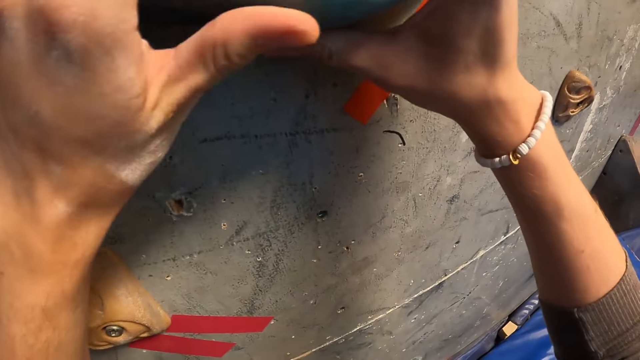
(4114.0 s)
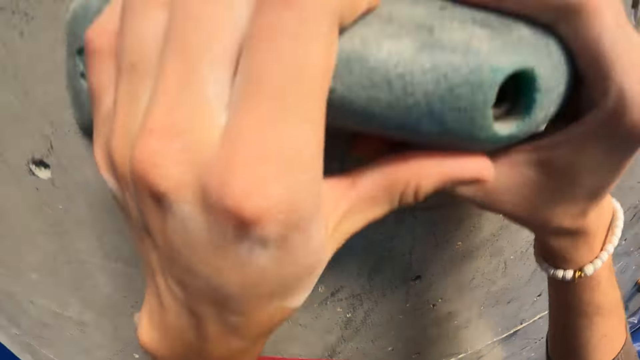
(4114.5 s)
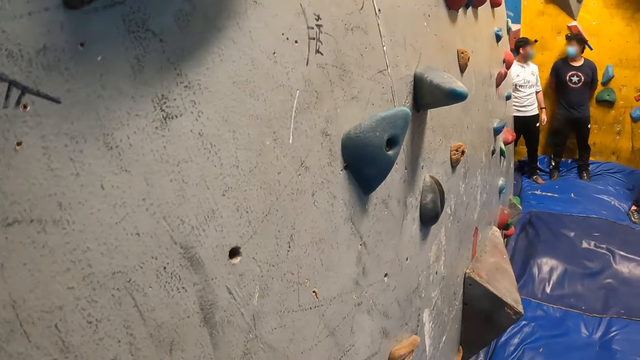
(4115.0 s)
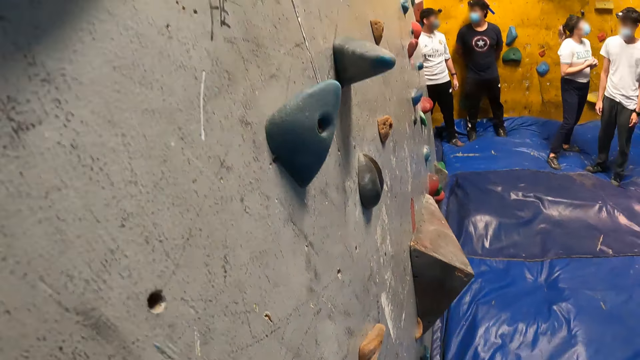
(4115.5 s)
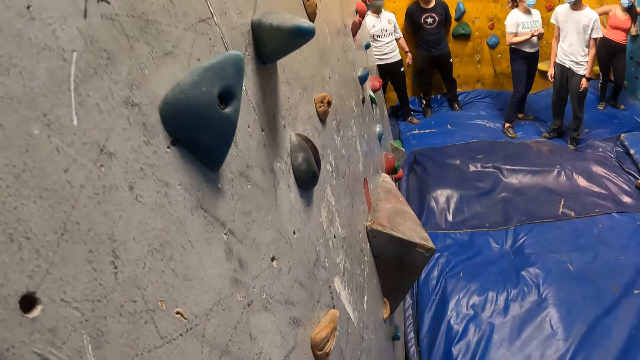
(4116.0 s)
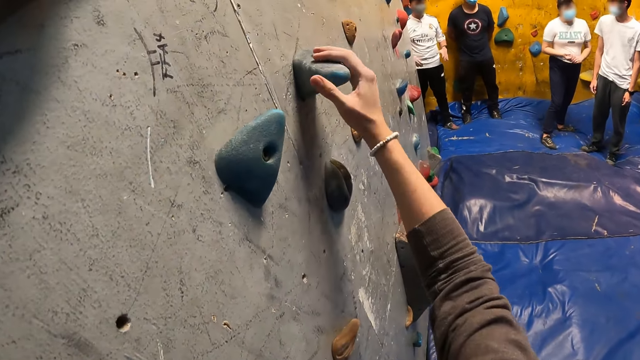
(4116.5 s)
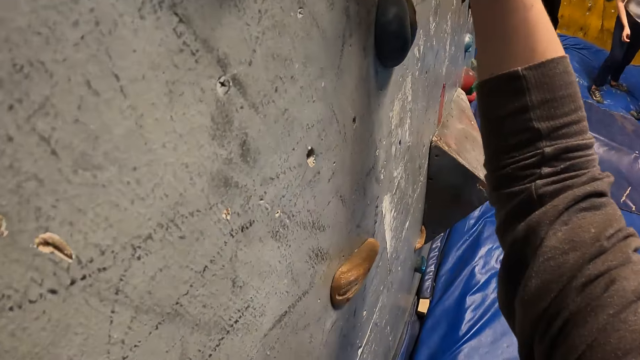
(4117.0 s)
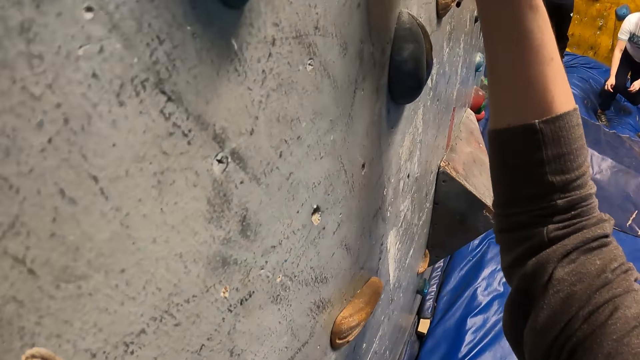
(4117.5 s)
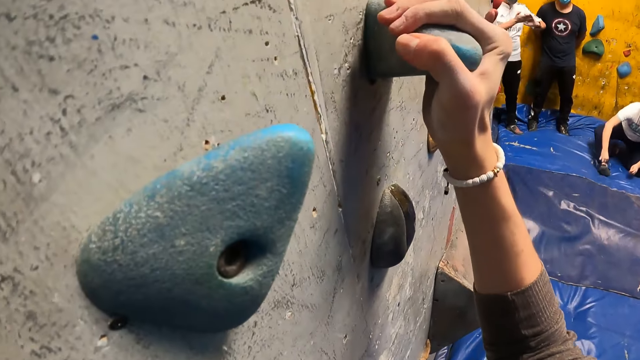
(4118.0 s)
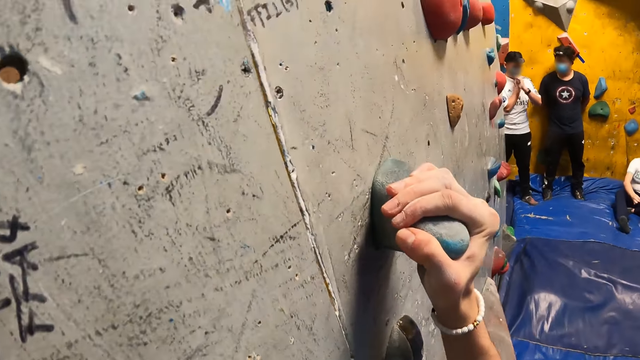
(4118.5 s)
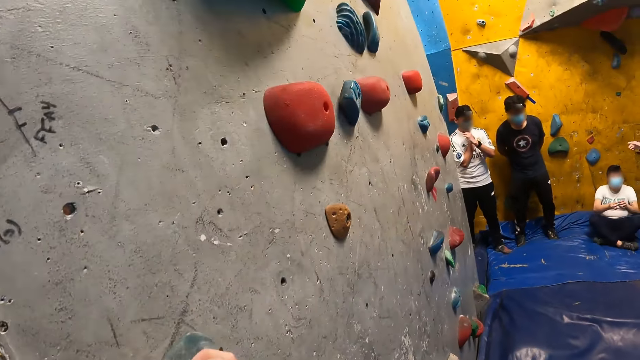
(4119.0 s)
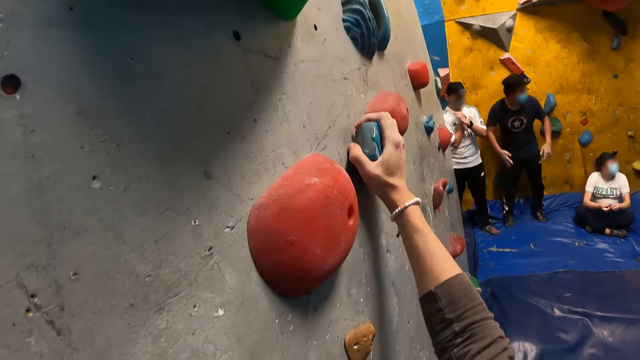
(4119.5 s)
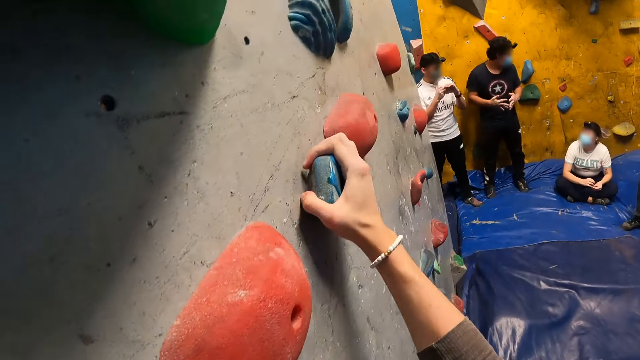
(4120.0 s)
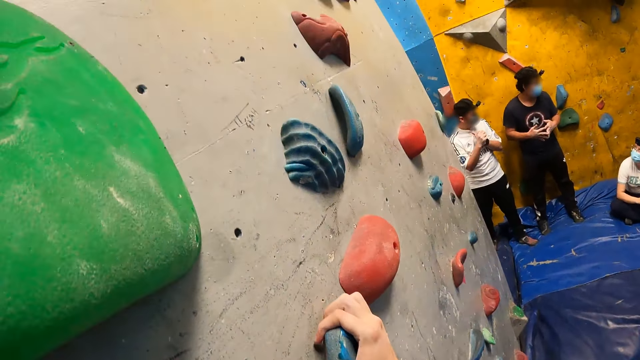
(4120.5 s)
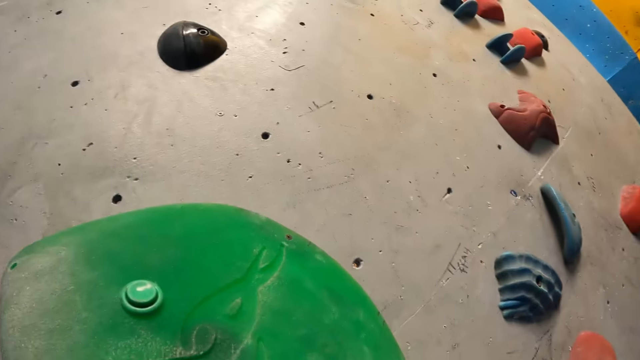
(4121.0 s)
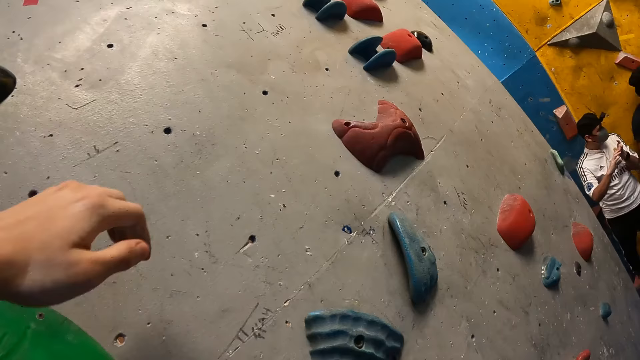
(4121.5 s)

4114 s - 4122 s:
The camera wearer holds the wall. They climb up the bouldering wall with climbing holds. They look around the room.

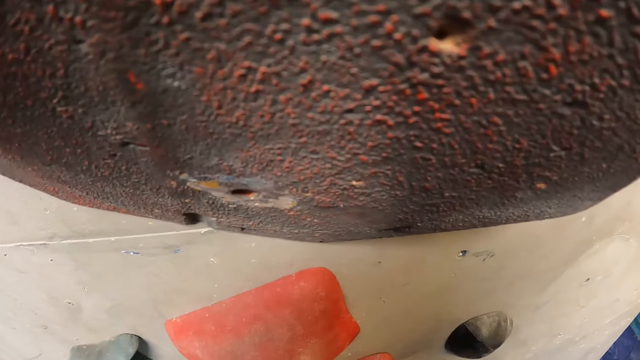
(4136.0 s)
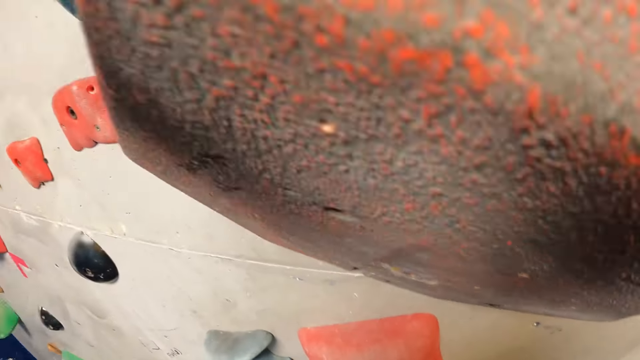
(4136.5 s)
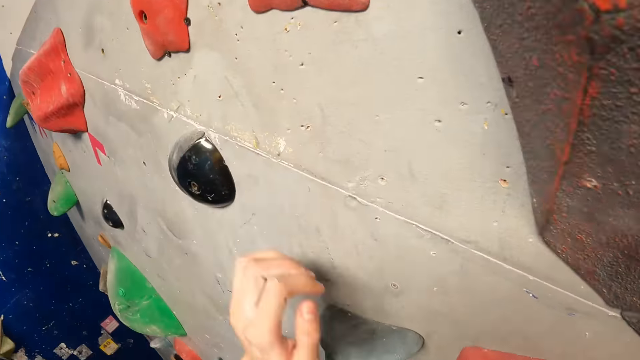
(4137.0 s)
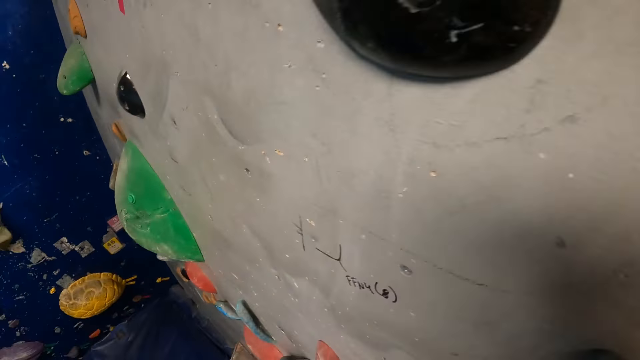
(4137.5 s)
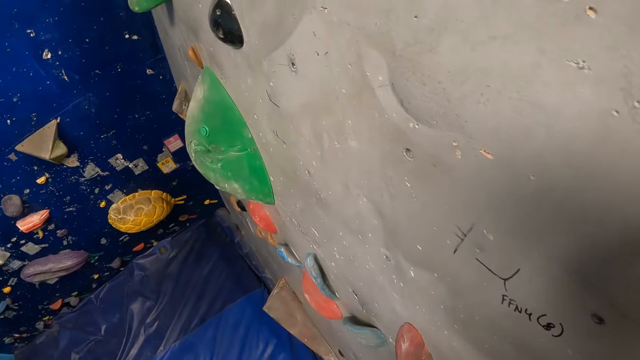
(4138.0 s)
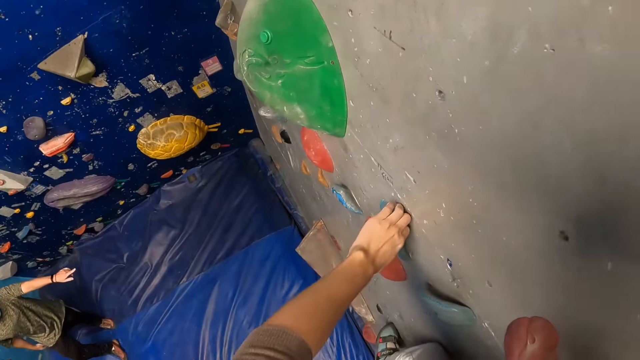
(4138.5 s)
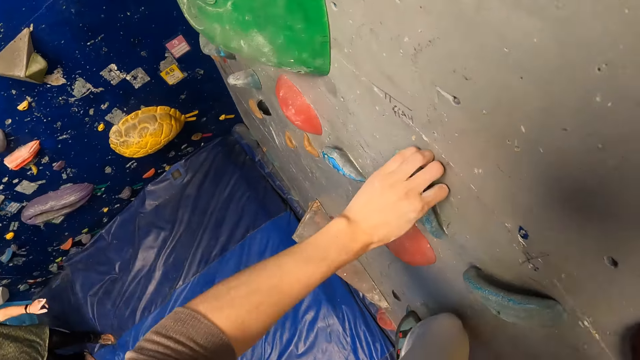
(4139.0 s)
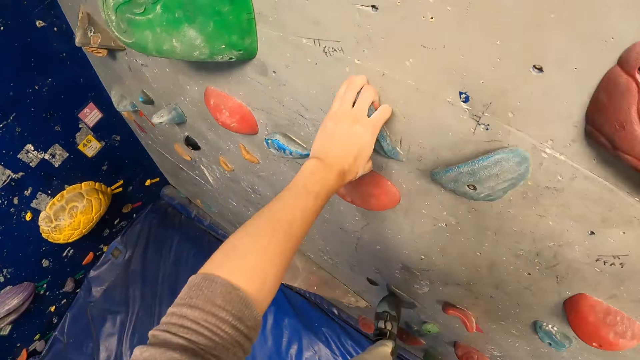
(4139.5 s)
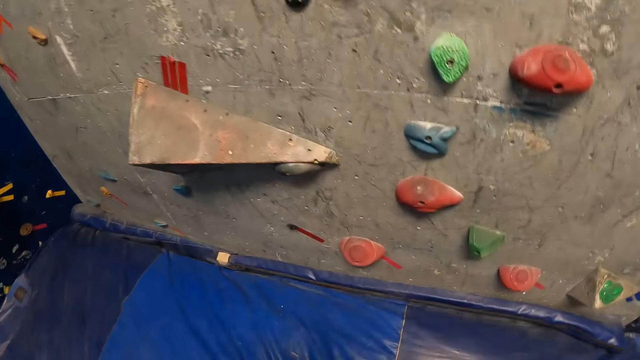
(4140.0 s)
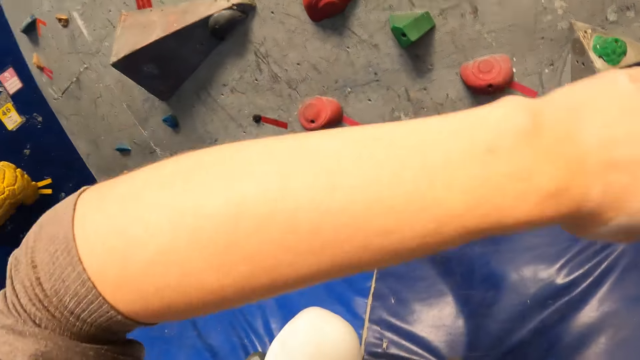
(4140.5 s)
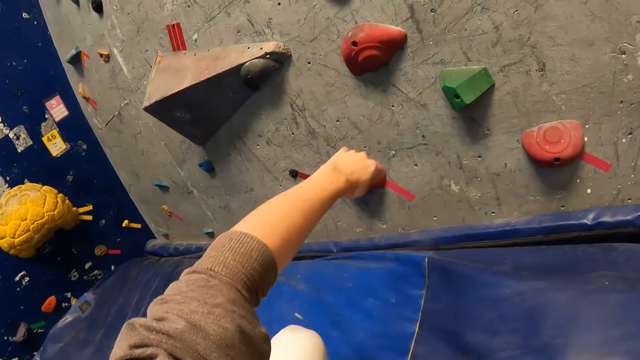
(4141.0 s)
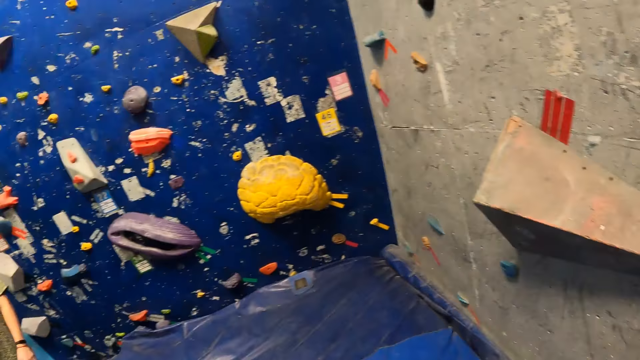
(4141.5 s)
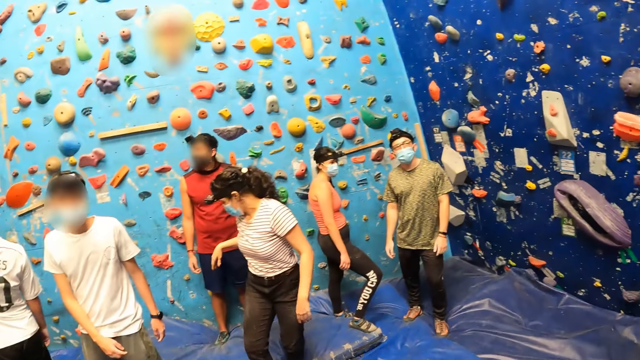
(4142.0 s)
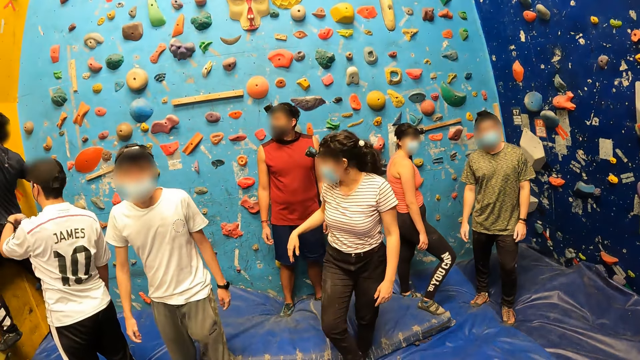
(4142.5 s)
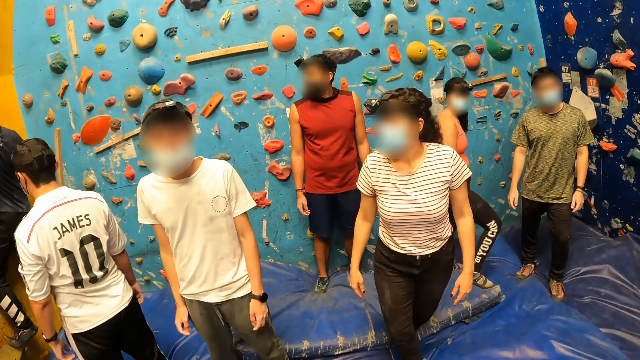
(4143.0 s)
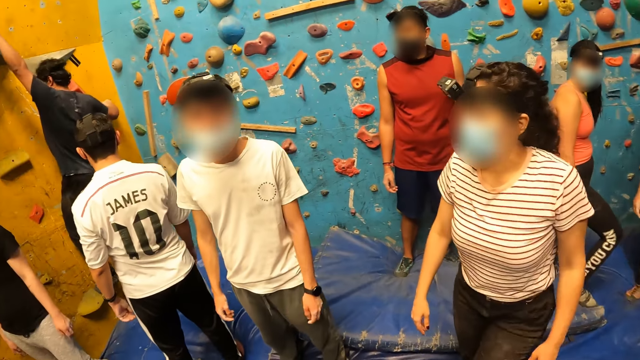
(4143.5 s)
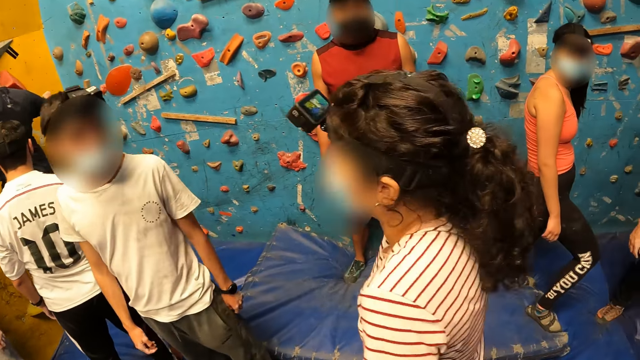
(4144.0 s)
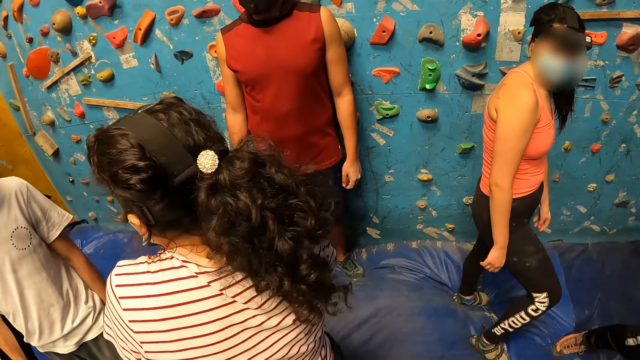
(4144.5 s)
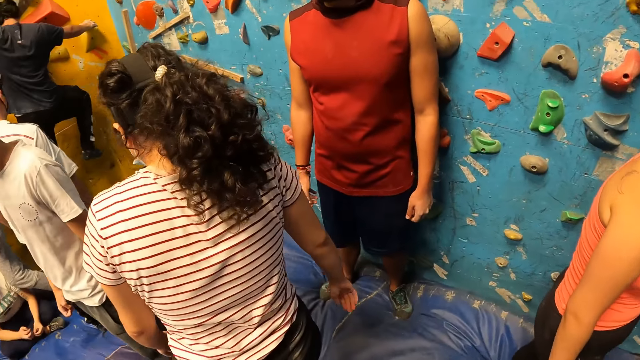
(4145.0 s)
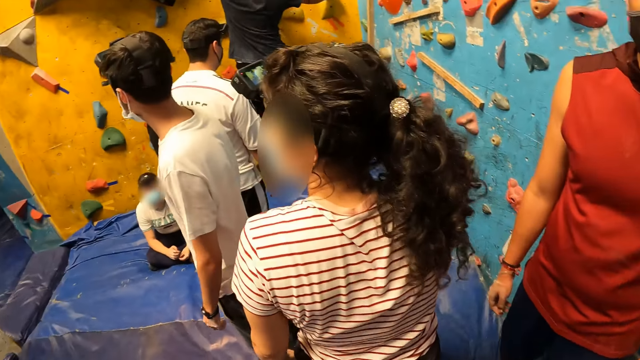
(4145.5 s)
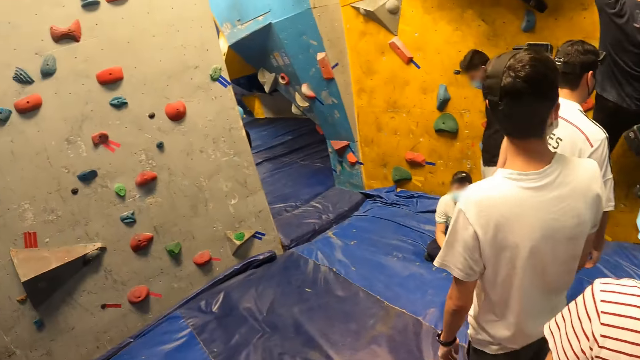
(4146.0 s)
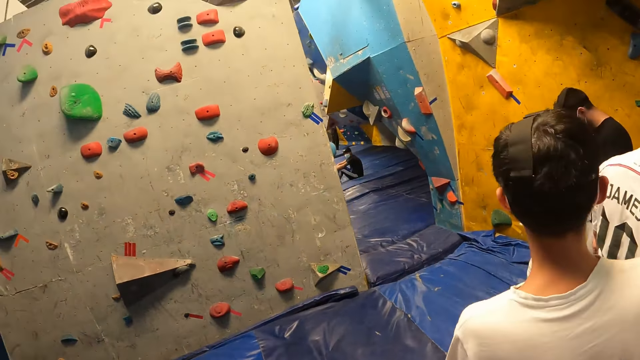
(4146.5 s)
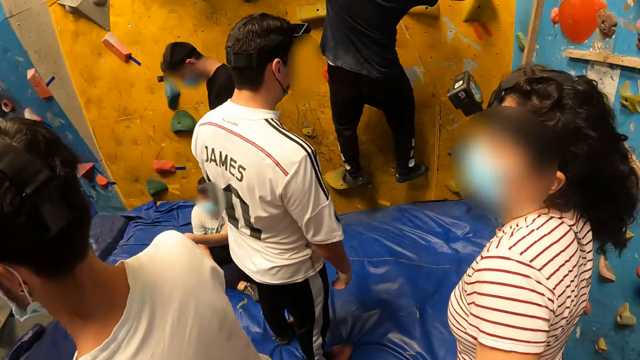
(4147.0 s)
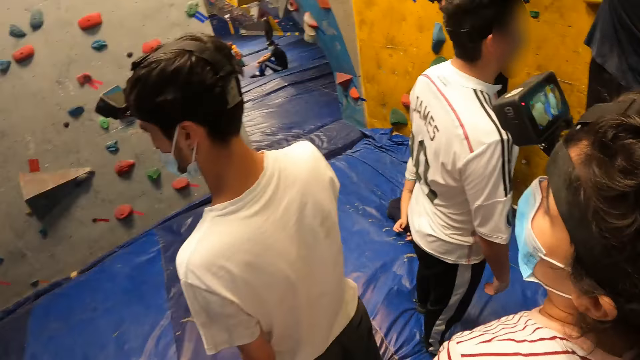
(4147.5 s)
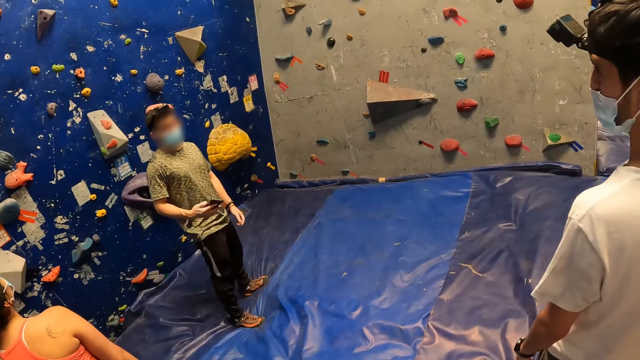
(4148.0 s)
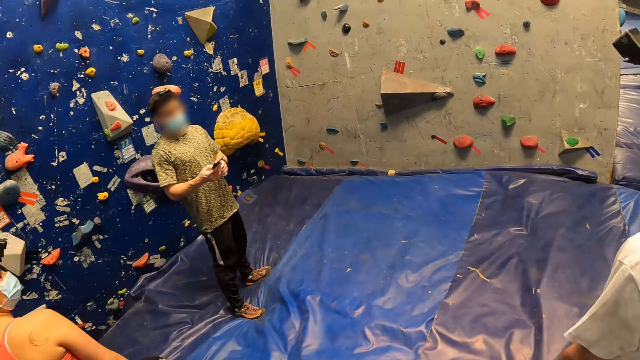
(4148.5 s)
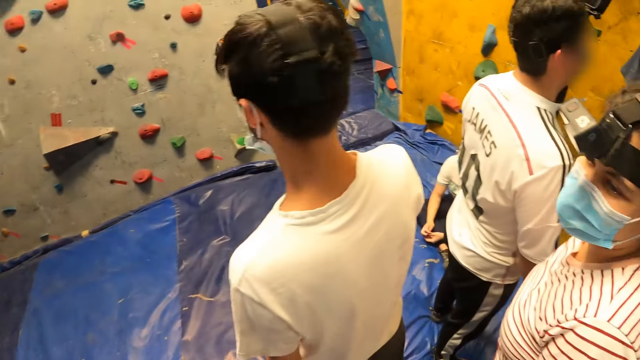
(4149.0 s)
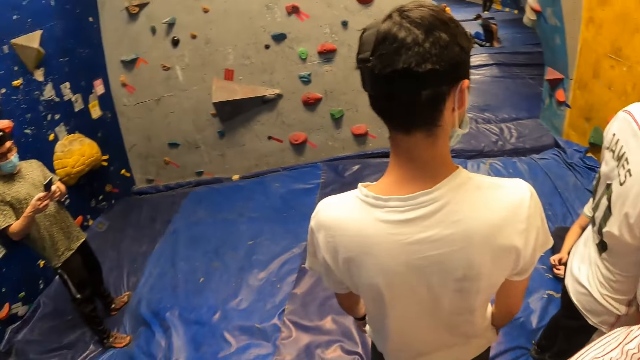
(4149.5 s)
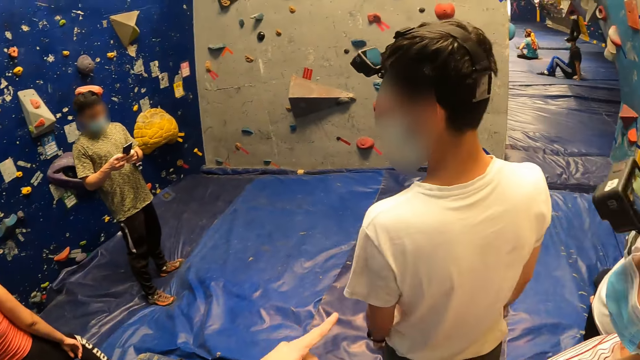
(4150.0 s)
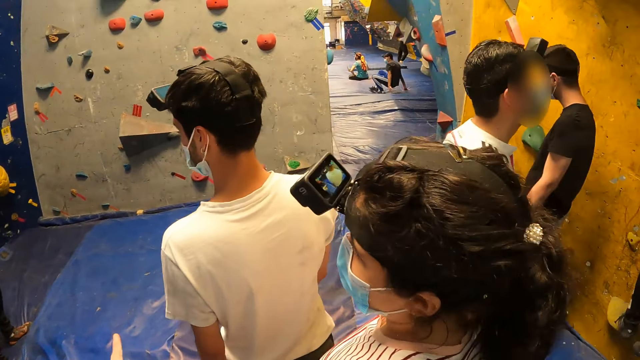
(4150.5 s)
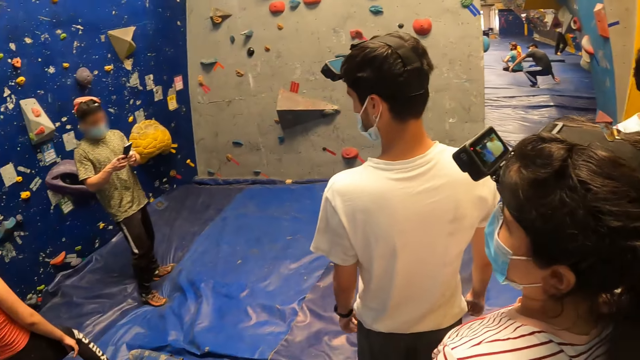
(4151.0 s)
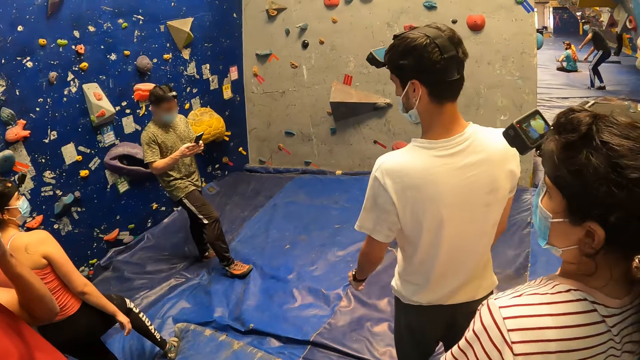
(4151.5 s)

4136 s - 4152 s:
The camera wearer climbs down the bouldering wall with climbing holds. He jumps down the bouldering wall onto the crash pad. He looks around the wall and moves around the room. A man picks up a phone from his pocket with his right hand. The camera wearer looks around the room. The man operates the phone with his hands. The camera wearer gestures out with his hand.
